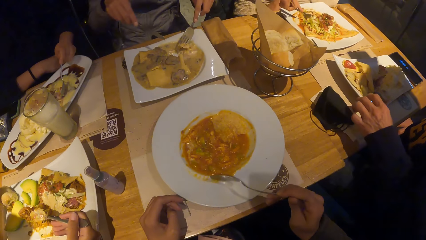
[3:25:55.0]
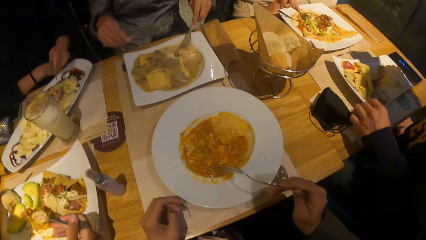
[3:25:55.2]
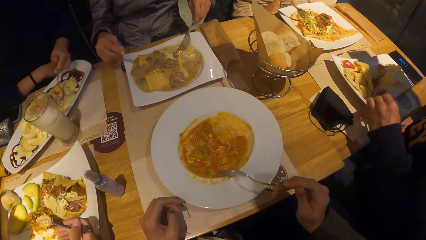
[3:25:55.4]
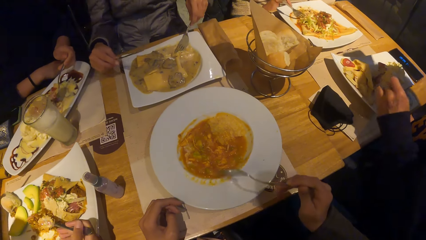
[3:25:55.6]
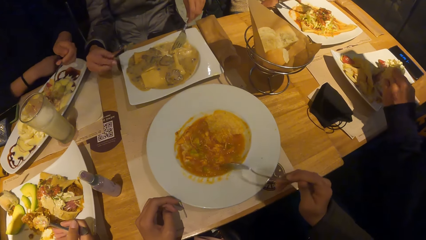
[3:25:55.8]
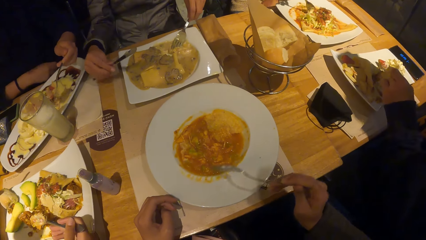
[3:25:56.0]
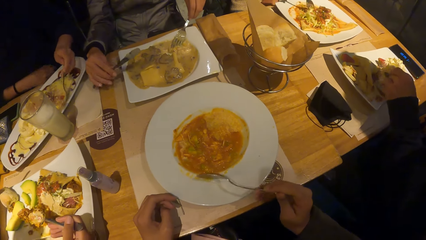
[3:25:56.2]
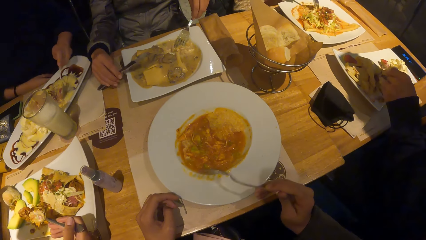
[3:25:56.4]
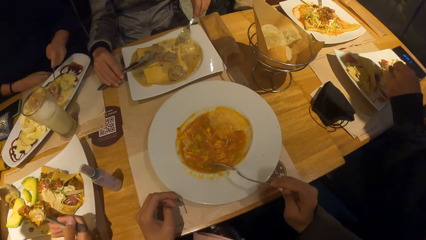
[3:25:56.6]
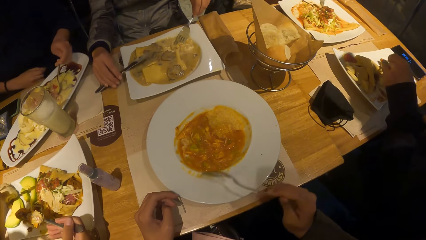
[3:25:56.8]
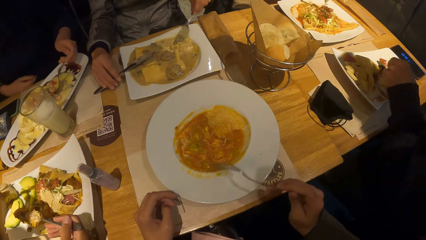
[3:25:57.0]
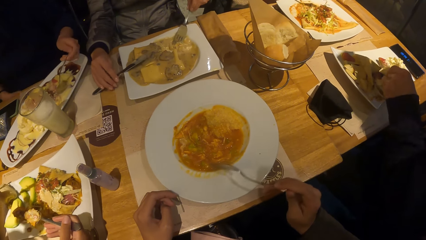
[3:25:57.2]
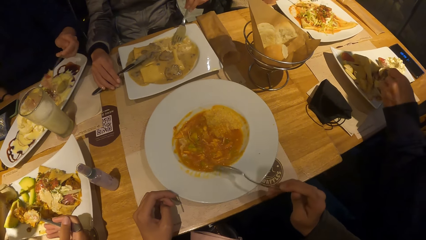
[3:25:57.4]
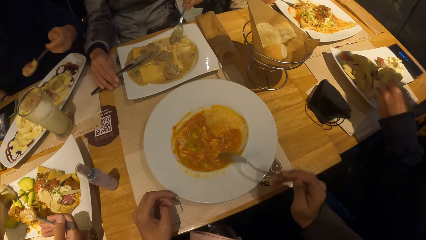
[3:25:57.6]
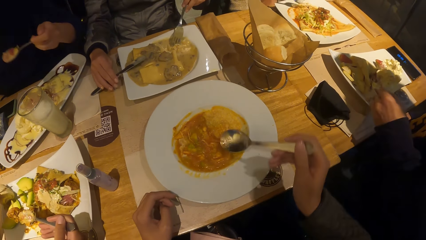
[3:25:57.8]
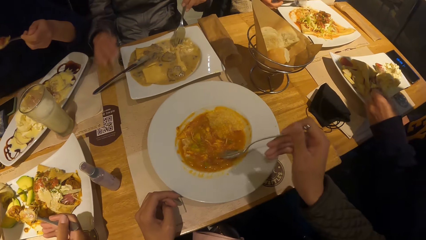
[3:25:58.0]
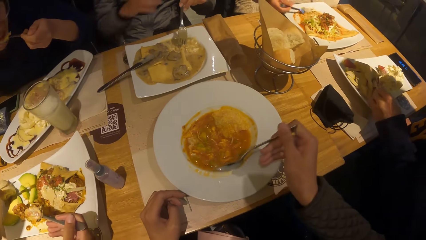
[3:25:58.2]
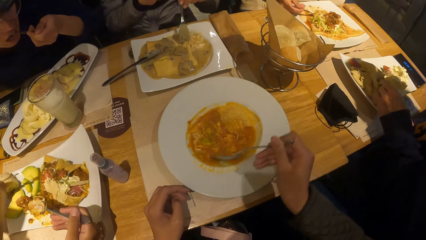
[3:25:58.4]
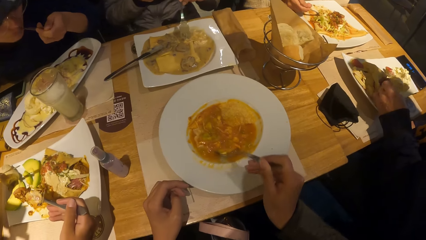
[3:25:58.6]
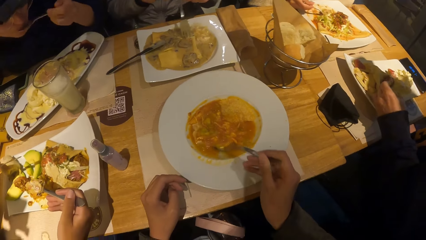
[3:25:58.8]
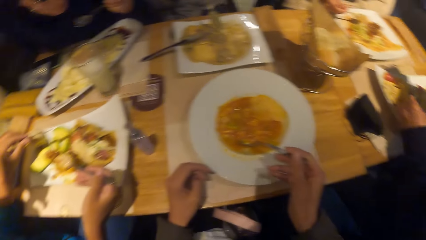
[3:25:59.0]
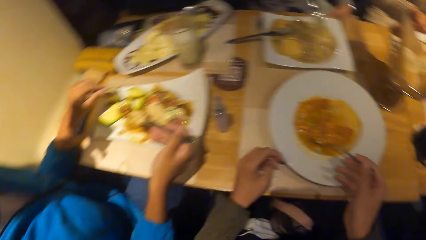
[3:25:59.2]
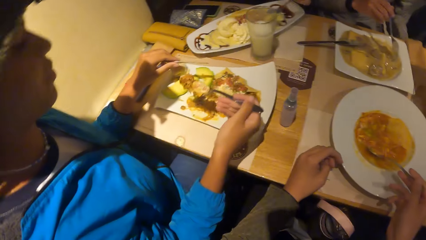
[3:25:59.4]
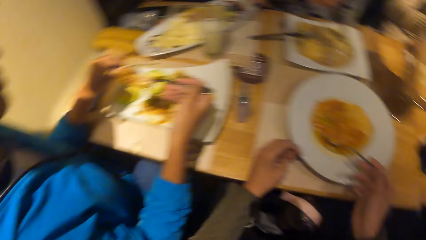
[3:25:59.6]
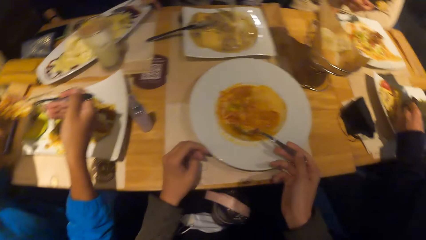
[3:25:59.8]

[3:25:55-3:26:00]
A woman drops the knife on the table with her right hand. Another woman eats the pasta from the plate with the fork in her right hand. The camera wearer scoops the food. The first woman passes the fork to her right hand from her left hand.

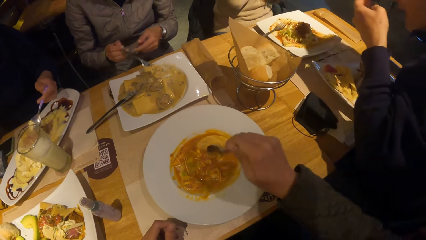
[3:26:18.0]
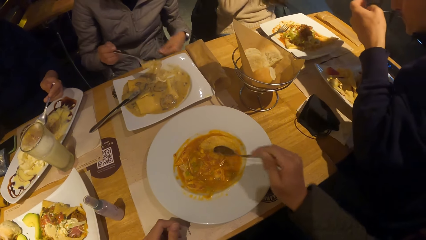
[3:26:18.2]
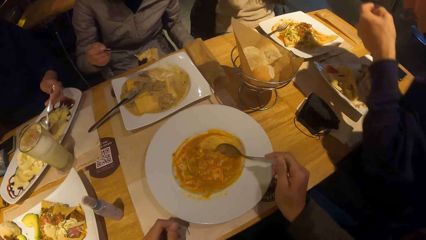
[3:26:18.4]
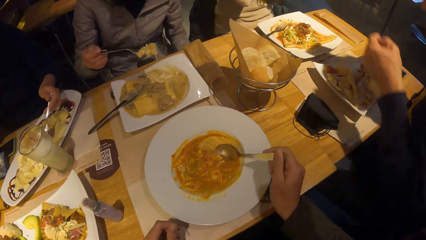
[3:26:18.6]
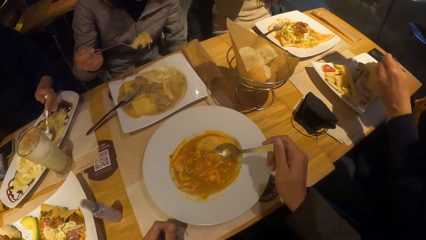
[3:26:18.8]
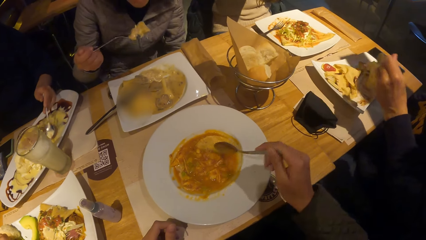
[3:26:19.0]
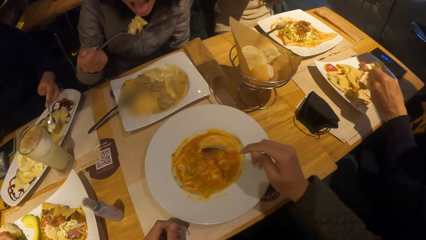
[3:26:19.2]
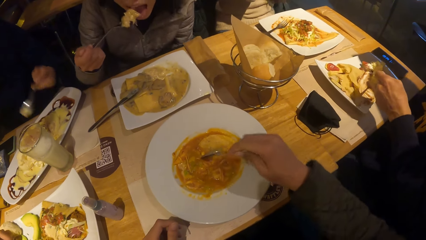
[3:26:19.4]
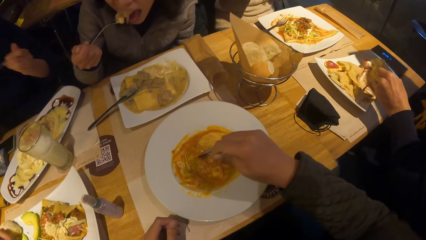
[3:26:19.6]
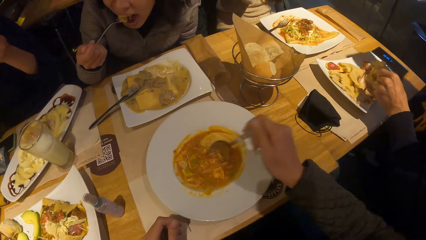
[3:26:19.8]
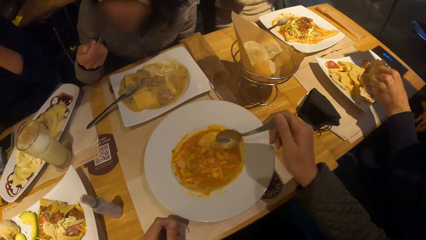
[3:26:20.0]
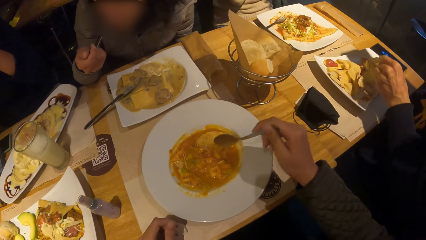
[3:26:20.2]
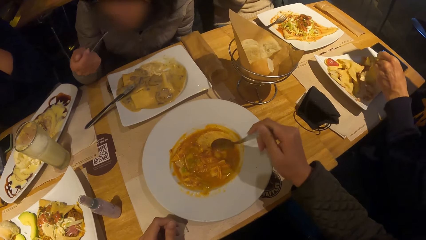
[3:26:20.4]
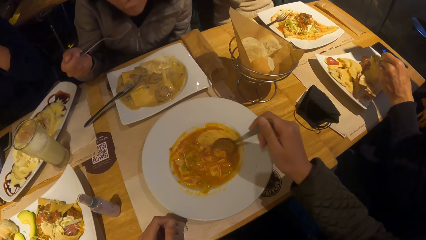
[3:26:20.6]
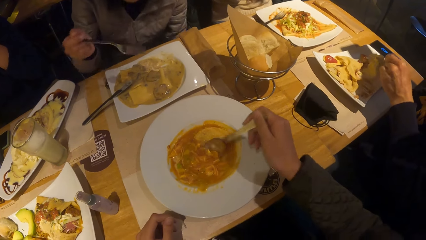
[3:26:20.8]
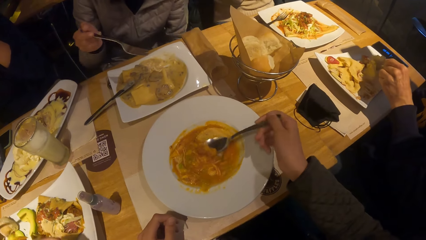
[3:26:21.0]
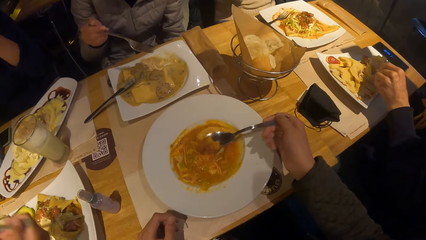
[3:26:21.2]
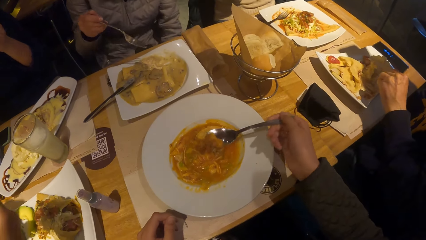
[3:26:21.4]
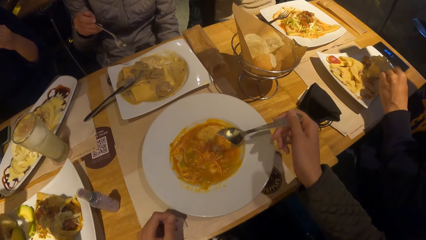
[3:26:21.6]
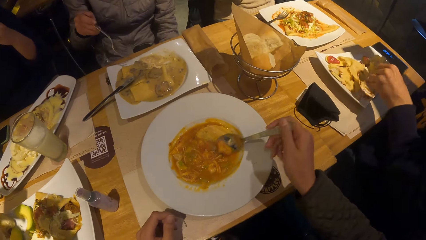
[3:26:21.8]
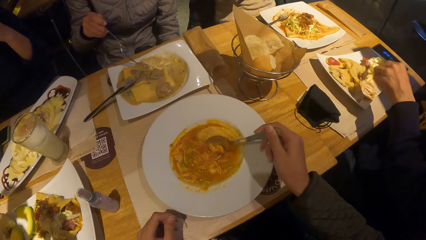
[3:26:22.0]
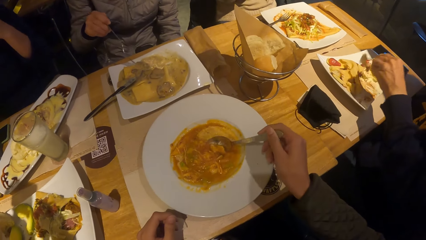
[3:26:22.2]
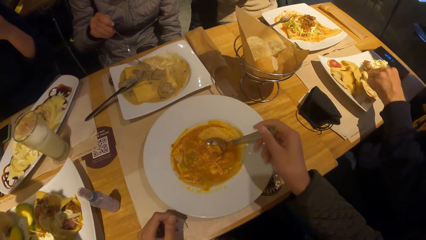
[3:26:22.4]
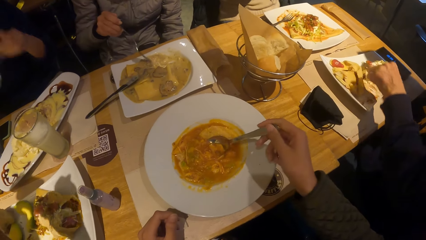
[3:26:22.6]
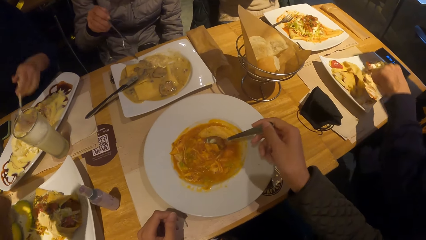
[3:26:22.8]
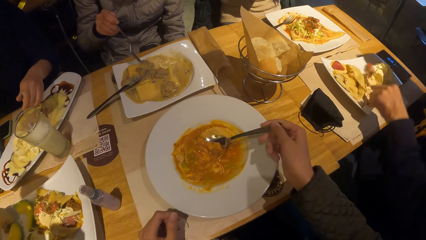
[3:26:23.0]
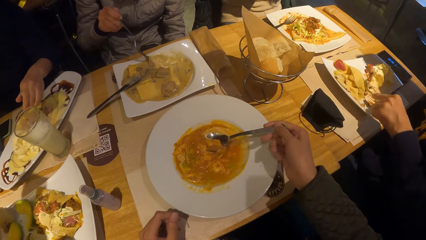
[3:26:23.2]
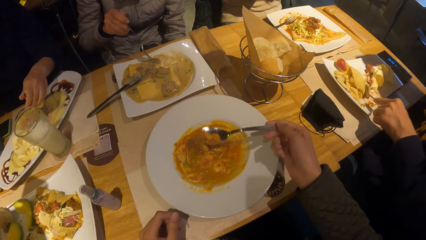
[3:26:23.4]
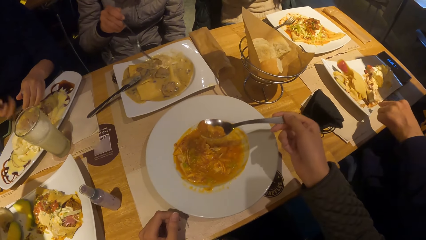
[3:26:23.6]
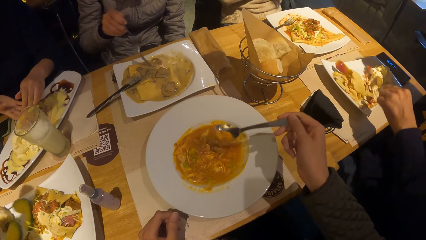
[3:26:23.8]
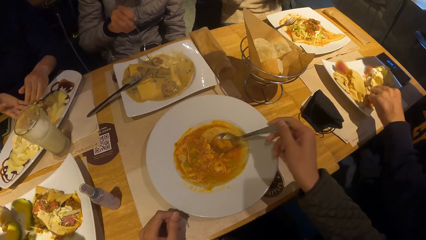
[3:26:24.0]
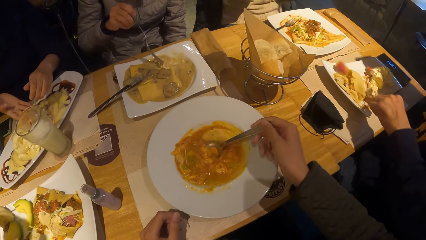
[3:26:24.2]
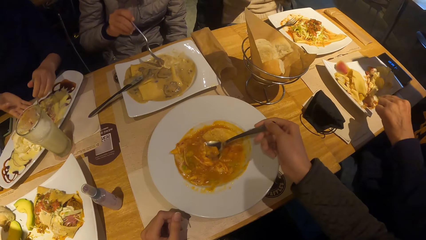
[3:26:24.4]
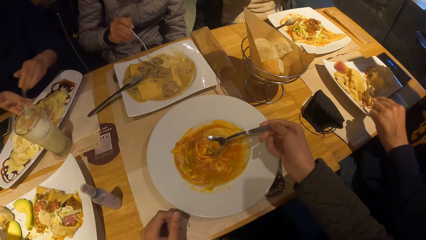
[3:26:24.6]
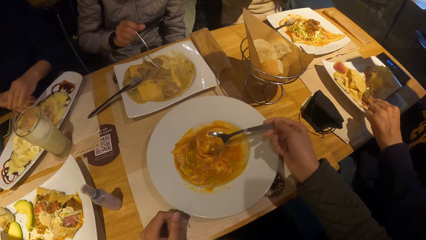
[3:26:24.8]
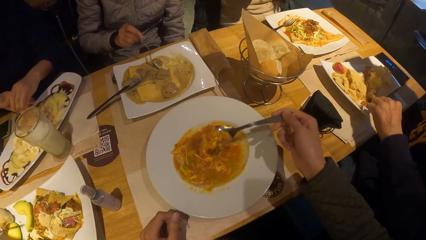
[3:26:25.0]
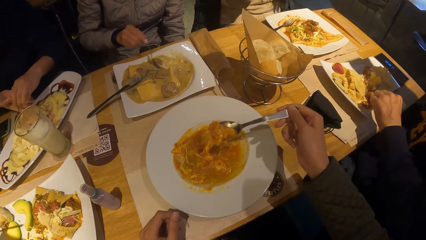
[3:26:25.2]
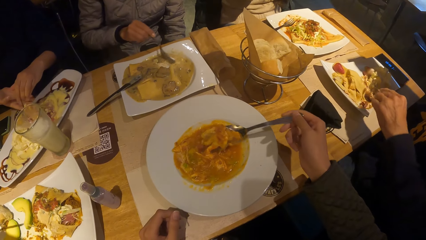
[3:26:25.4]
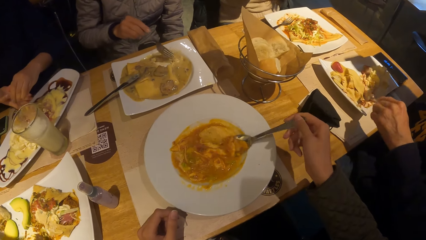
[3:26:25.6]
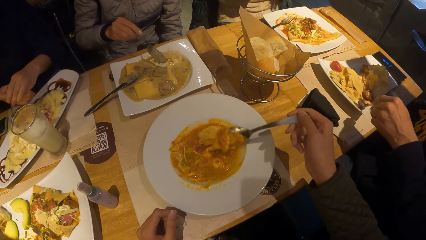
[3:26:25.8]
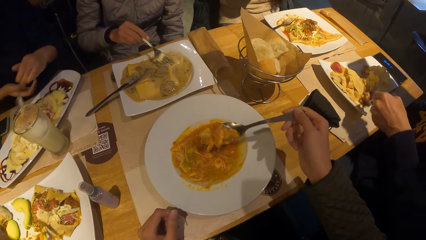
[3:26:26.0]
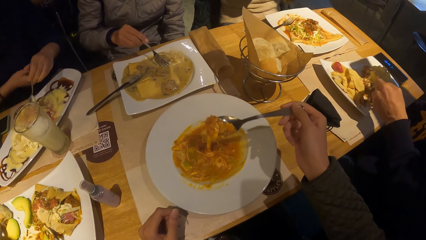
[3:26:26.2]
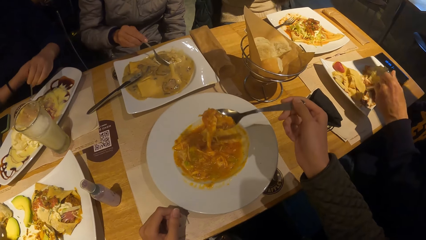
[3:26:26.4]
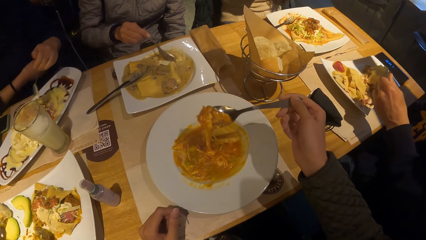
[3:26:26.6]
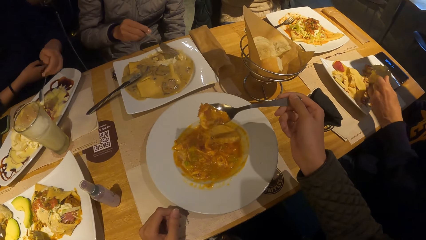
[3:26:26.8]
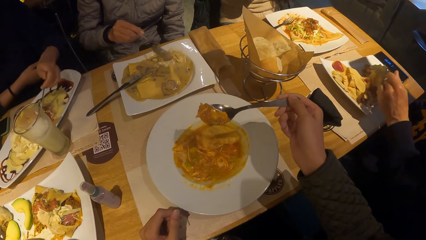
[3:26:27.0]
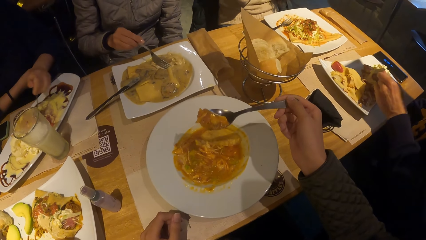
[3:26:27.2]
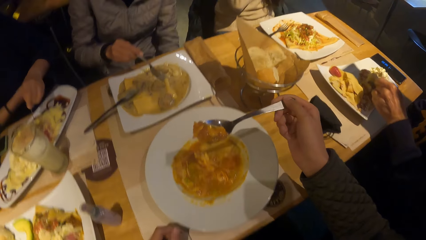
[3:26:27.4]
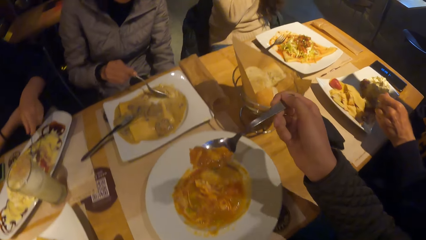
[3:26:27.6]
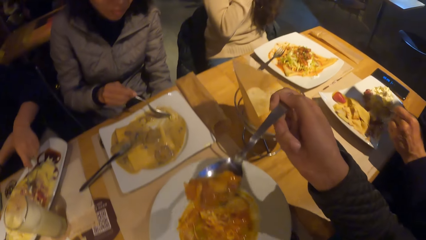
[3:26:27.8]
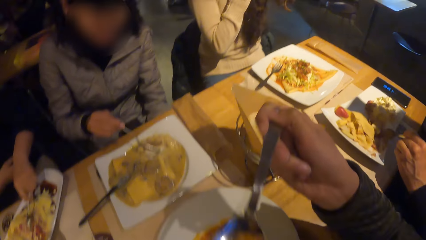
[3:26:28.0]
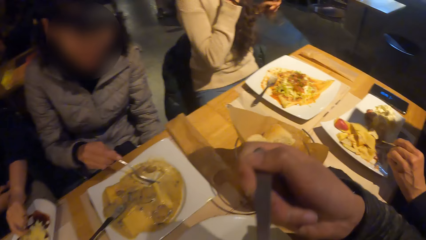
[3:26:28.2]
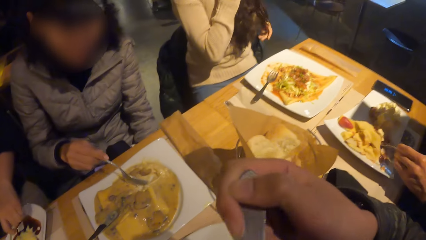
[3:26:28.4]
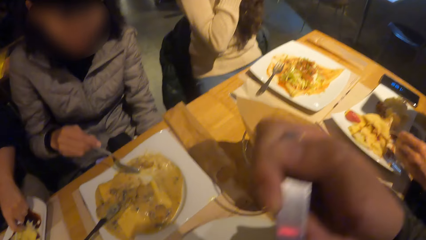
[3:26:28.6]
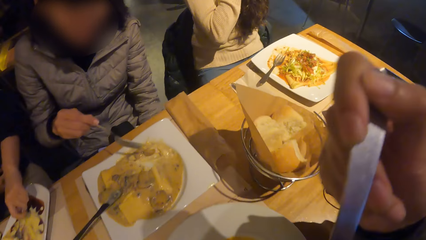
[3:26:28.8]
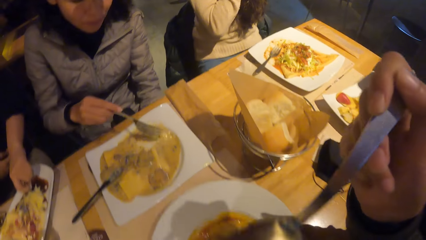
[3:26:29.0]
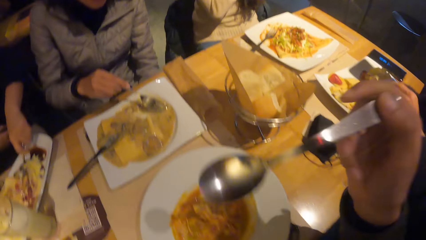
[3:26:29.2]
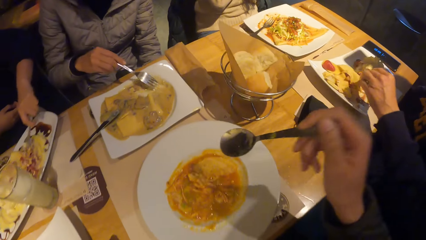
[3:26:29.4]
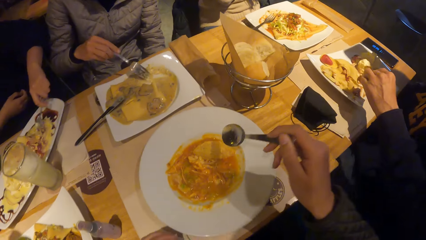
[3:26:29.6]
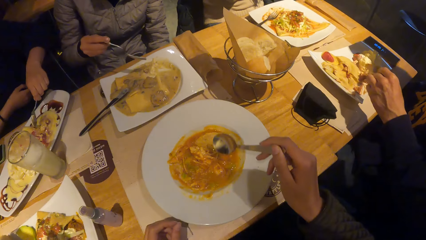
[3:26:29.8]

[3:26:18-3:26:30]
The woman eats the pasta from the table with the fork in her right hand. The camera wearer scoops the food. They eat the food.
